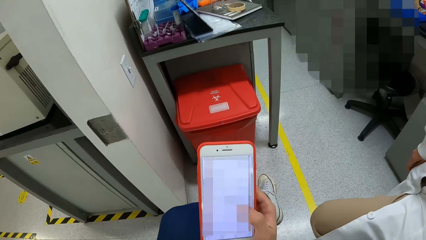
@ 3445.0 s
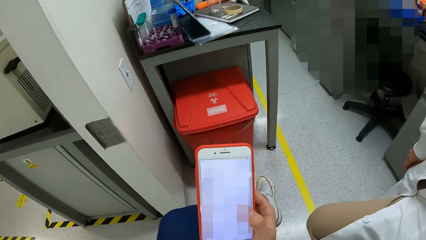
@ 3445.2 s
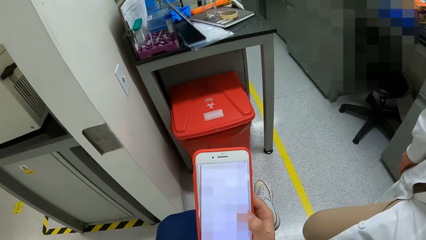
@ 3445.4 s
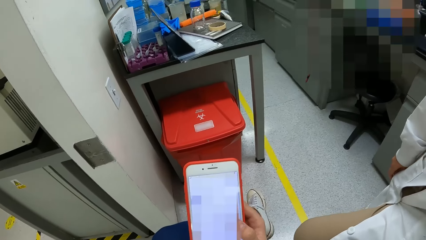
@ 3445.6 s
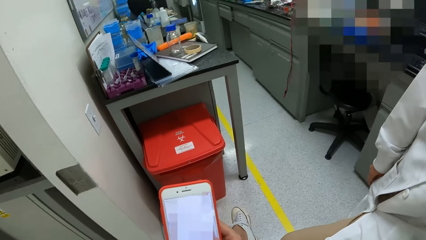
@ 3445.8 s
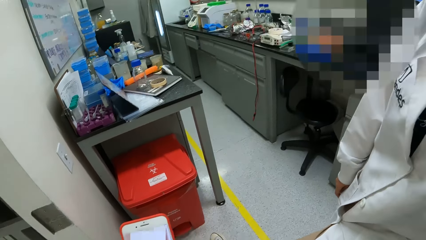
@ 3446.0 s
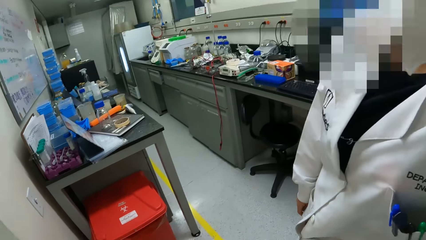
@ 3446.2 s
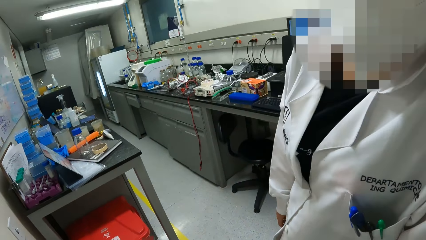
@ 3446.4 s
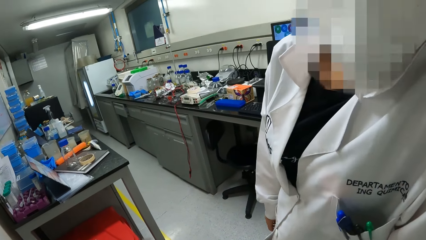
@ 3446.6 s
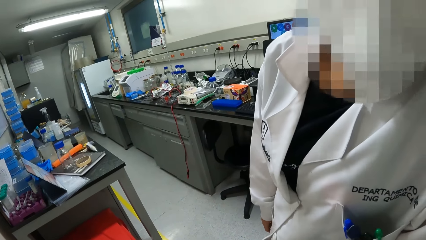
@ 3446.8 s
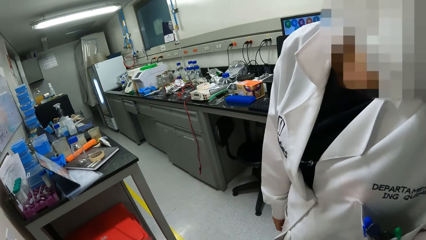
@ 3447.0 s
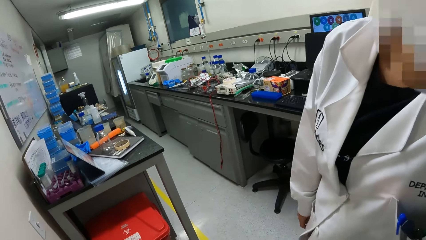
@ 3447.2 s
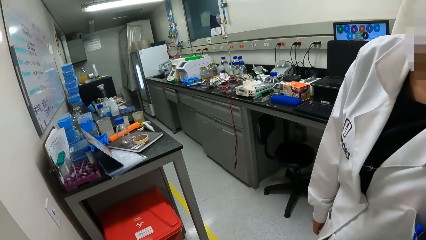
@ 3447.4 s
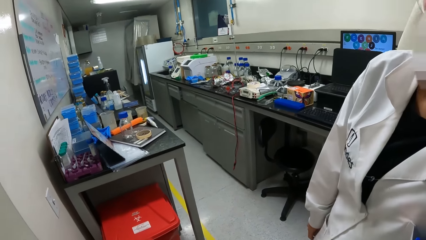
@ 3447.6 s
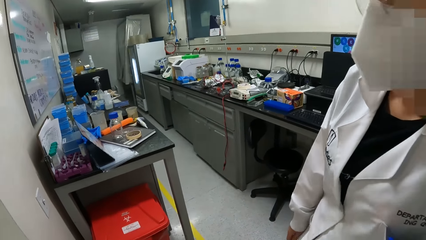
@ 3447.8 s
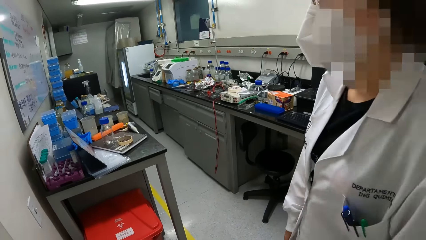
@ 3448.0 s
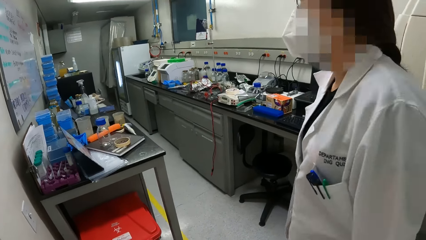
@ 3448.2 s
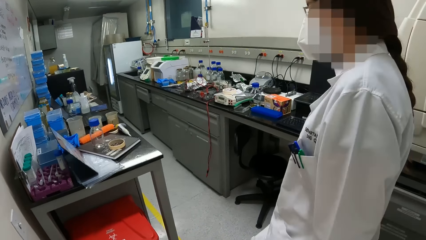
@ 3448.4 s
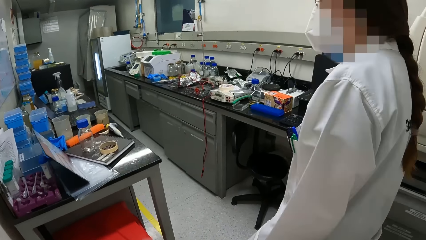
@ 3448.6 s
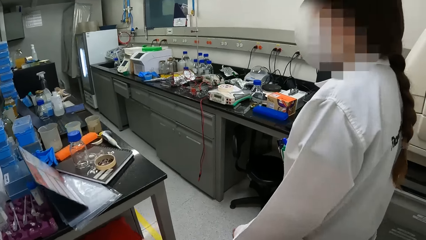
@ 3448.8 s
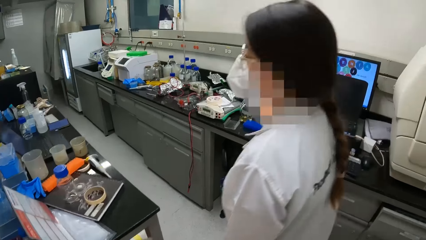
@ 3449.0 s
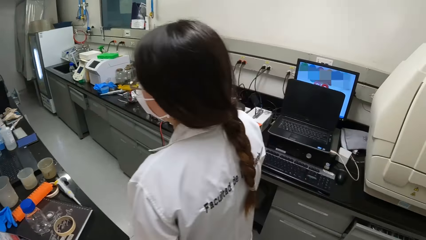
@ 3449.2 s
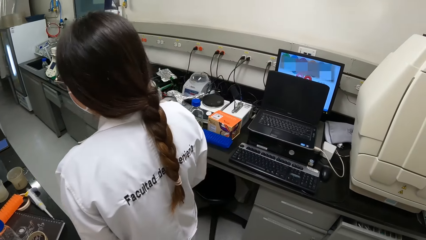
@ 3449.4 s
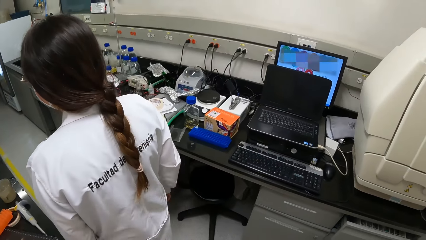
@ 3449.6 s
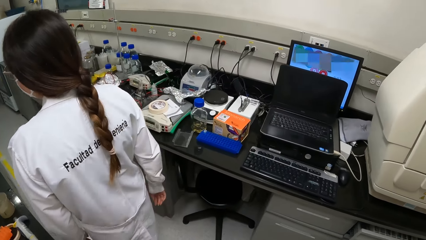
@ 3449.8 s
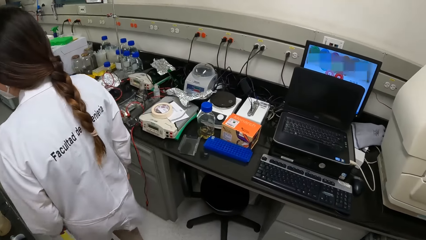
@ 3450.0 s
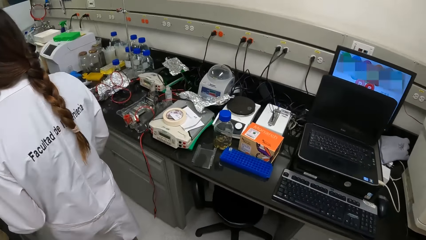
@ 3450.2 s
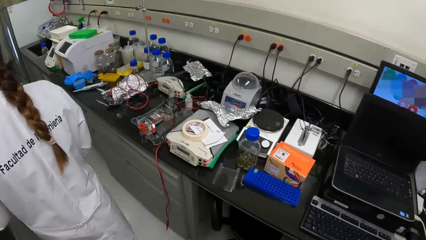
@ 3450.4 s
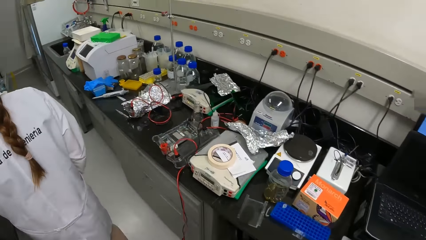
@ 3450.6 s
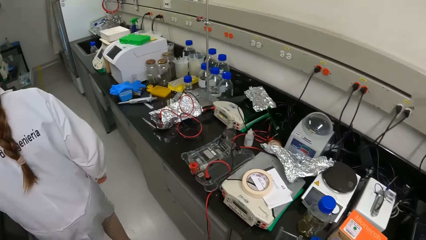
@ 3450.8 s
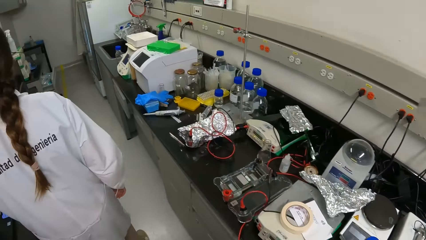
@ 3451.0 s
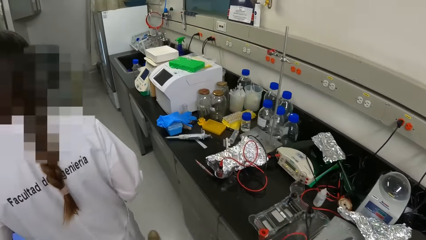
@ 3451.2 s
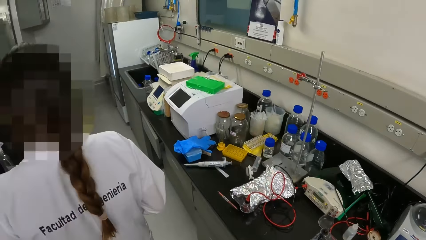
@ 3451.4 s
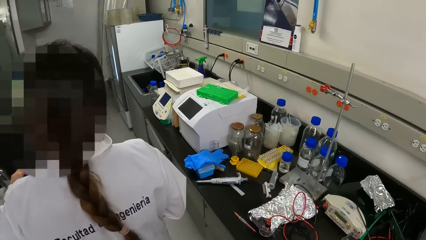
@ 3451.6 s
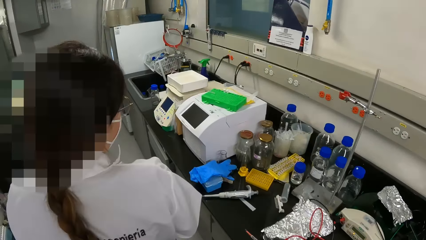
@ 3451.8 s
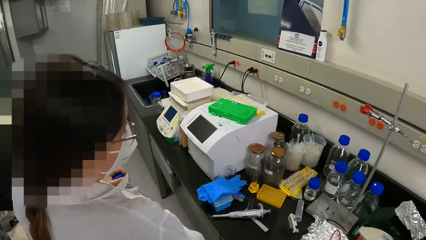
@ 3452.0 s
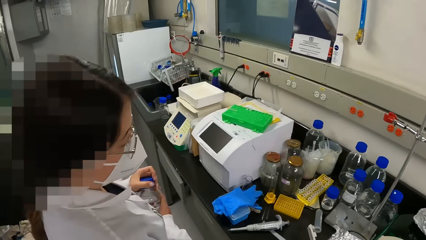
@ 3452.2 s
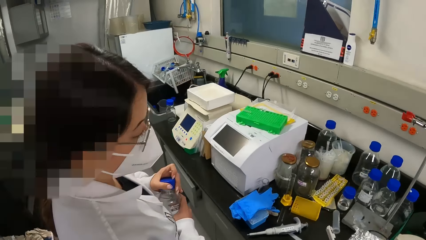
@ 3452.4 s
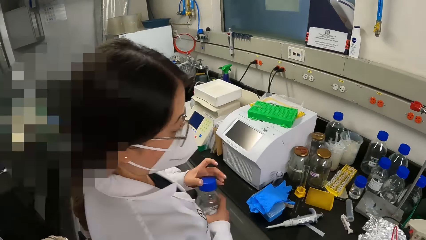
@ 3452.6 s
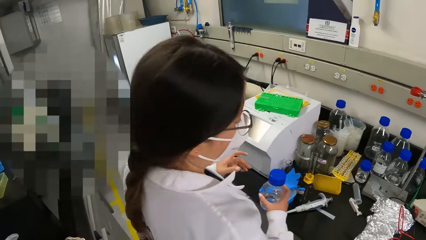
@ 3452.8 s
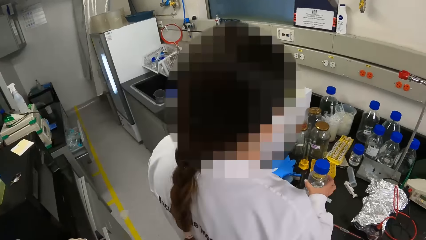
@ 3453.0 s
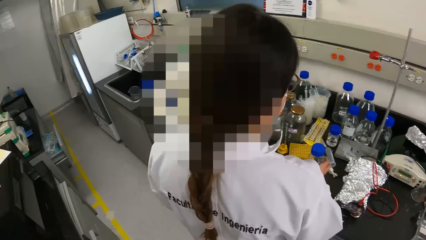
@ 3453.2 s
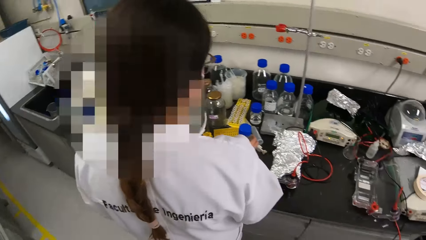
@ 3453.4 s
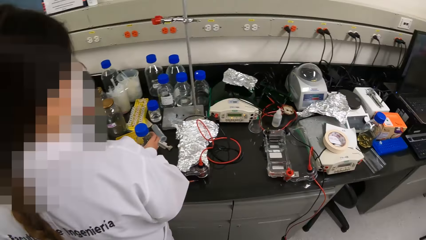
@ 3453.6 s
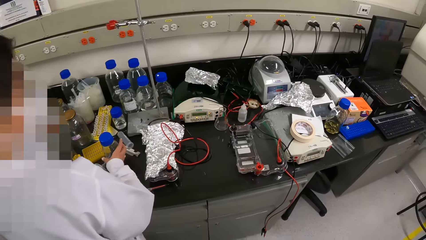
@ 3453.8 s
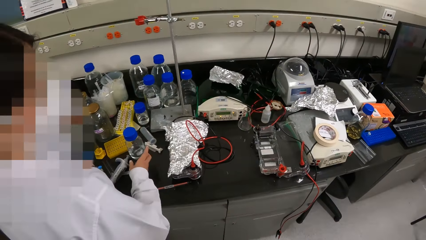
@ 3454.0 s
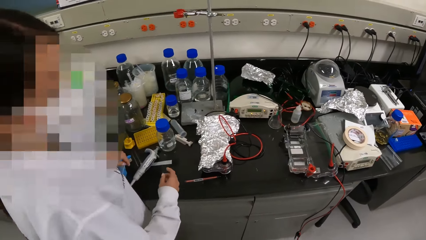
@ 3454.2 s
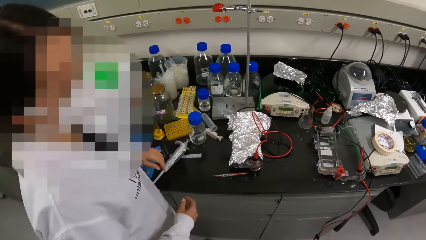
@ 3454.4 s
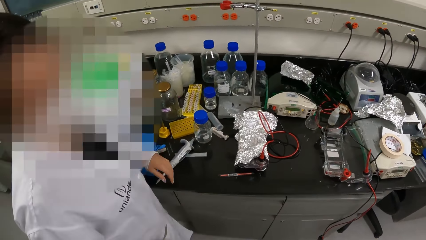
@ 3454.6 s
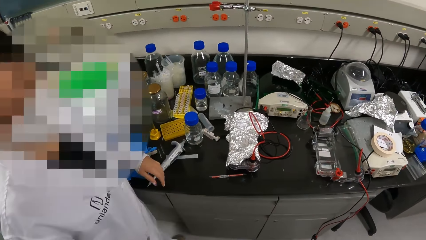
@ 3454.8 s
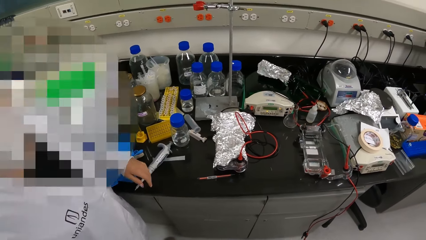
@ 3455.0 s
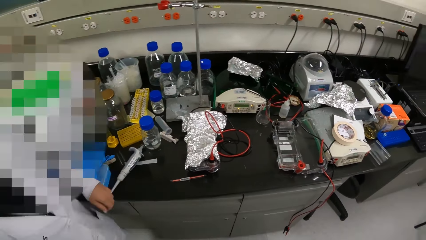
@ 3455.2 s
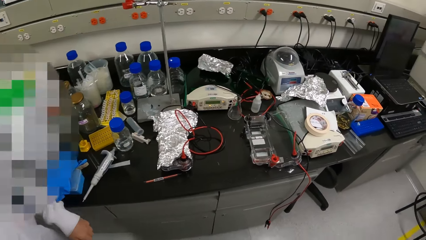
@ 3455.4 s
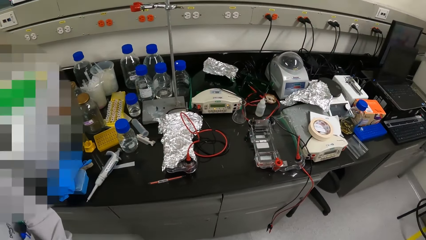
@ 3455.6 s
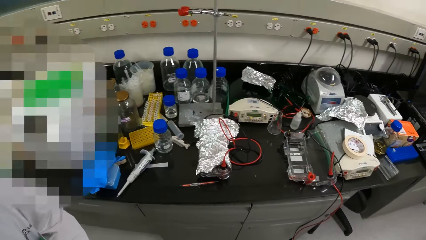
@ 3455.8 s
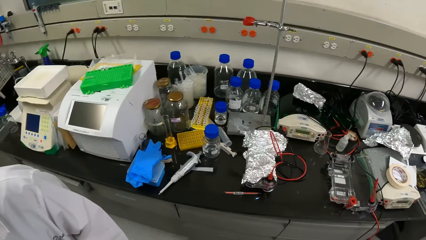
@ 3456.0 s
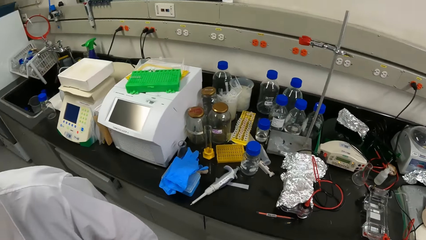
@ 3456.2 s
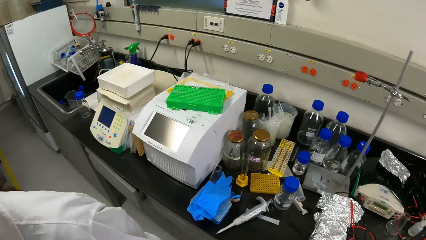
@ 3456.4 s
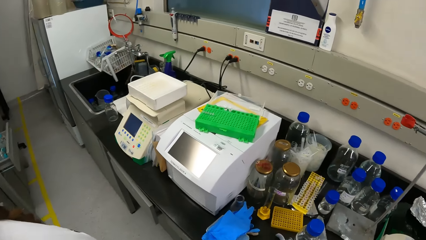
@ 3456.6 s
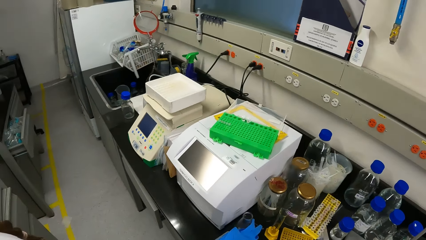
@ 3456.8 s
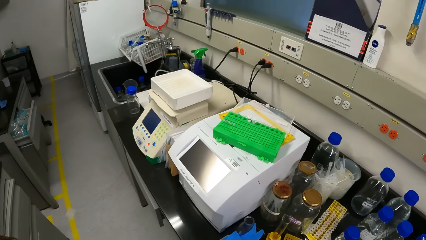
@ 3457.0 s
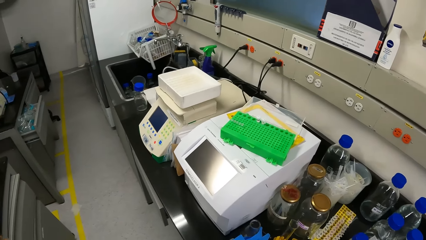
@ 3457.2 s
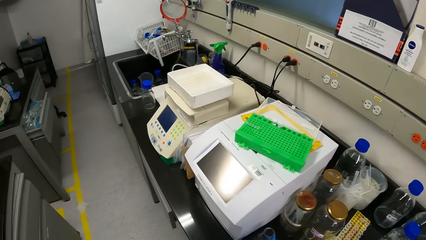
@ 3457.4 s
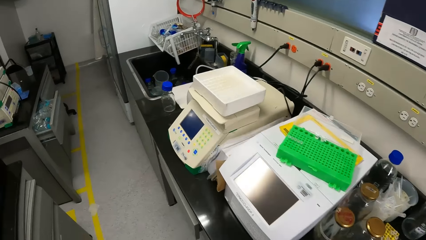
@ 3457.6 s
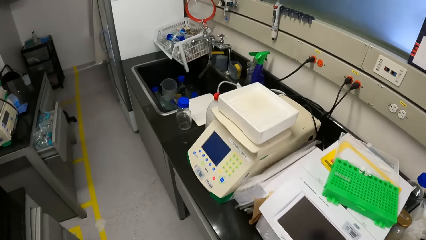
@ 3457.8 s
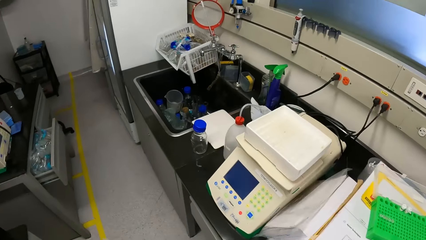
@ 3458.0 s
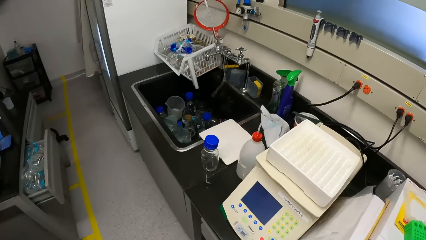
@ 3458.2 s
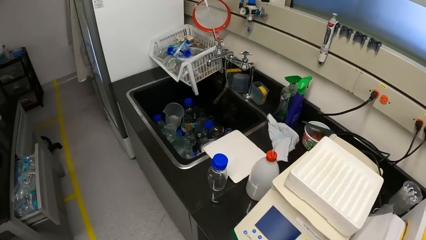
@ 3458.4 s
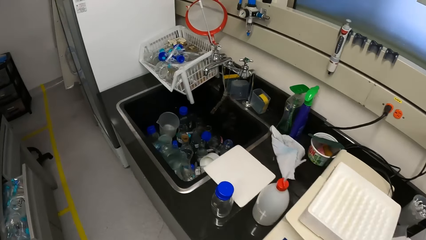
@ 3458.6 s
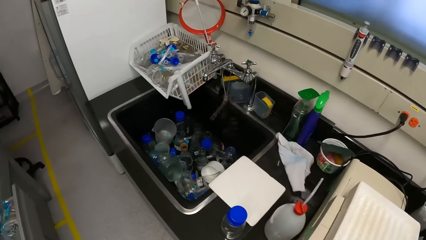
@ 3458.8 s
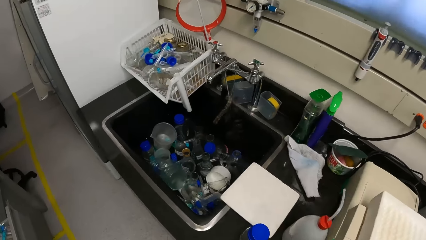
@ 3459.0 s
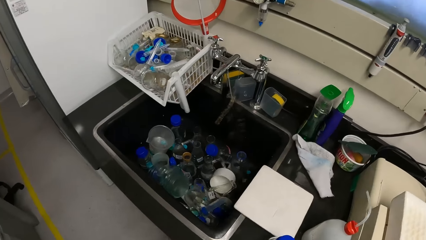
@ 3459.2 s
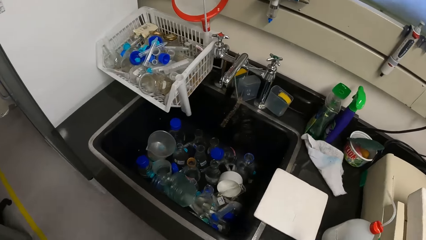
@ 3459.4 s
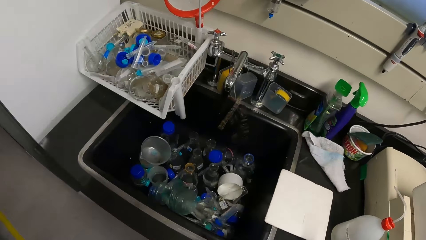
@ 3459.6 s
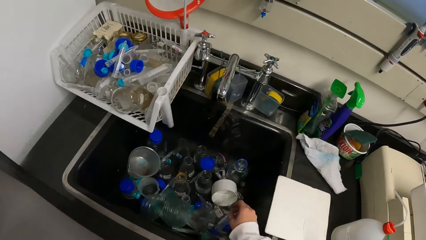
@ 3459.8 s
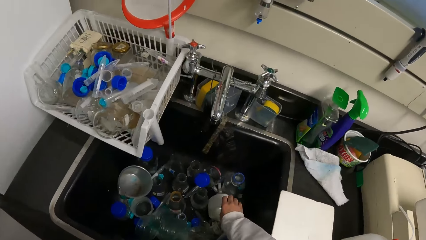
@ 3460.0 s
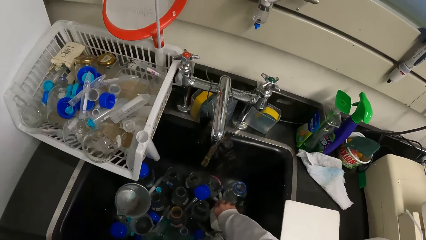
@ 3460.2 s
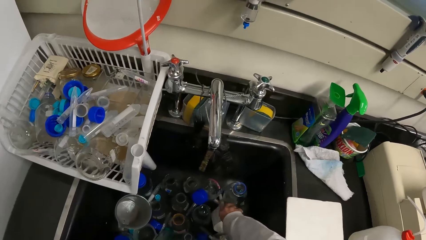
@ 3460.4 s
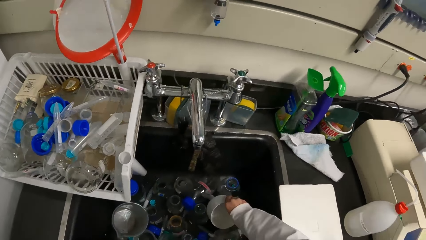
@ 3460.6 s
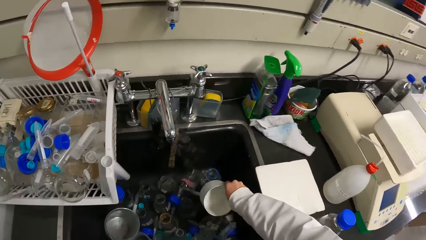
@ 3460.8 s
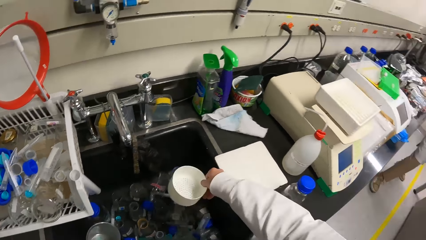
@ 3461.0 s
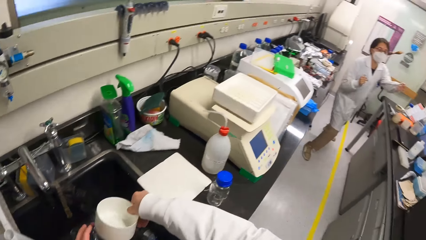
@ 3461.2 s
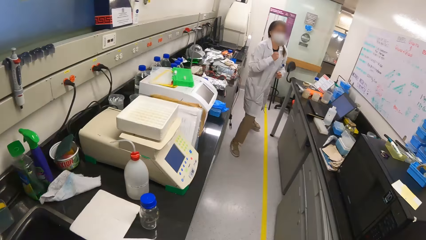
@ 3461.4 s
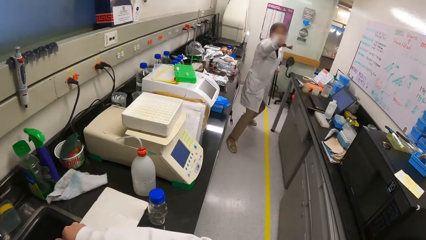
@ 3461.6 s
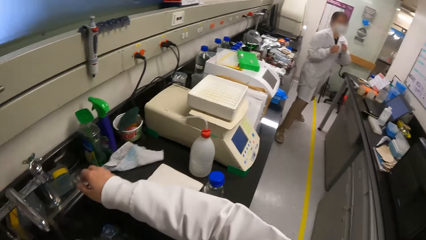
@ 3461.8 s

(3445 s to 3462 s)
The camera wearer looks at a woman. They converse with the woman. They walk around the laboratory. The woman picks up a bottle and puts the bottle on a table. The camera wearer looks around the laboratory. They walk around the laboratory. They pick up a funnel.
